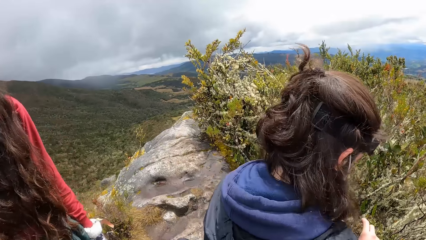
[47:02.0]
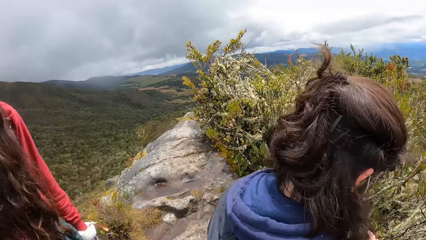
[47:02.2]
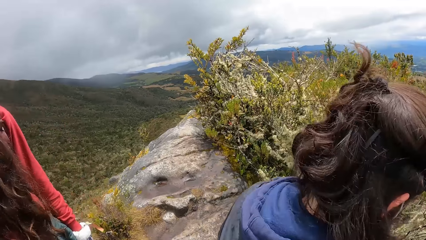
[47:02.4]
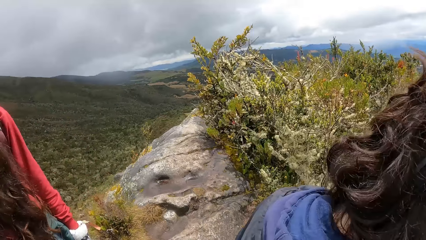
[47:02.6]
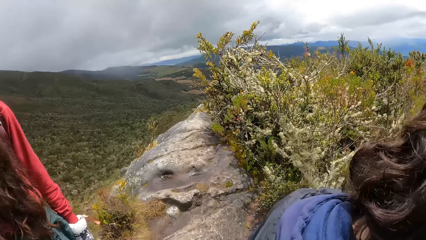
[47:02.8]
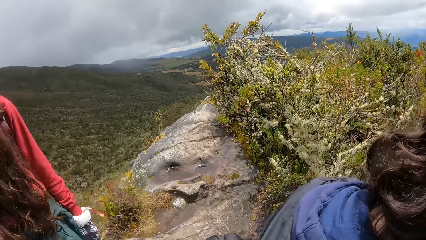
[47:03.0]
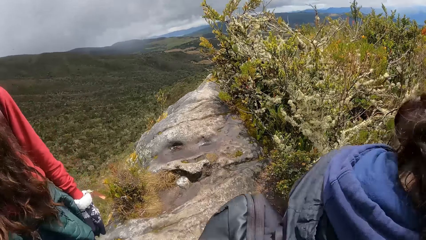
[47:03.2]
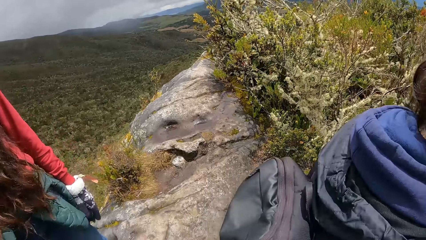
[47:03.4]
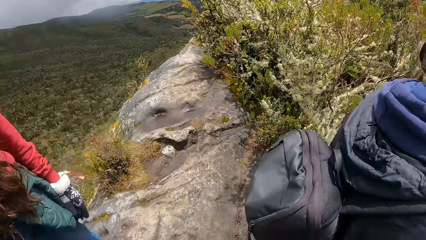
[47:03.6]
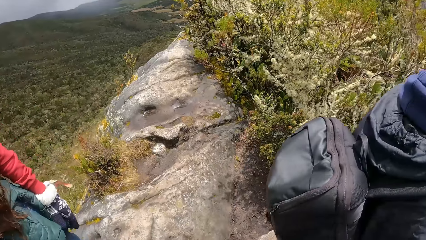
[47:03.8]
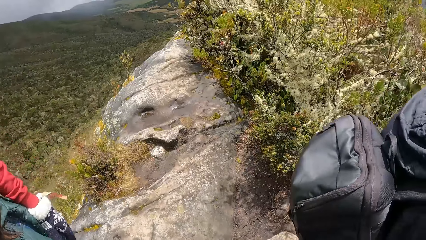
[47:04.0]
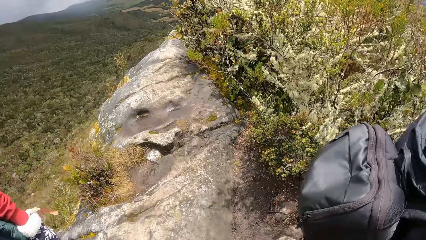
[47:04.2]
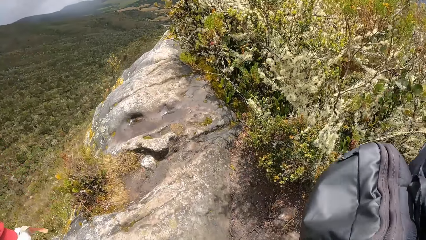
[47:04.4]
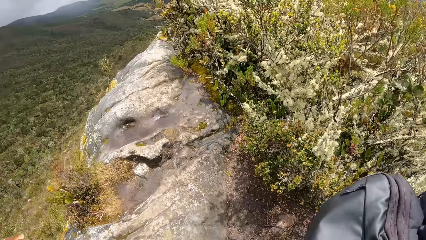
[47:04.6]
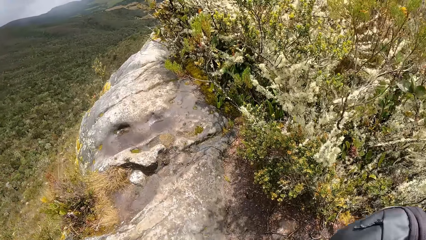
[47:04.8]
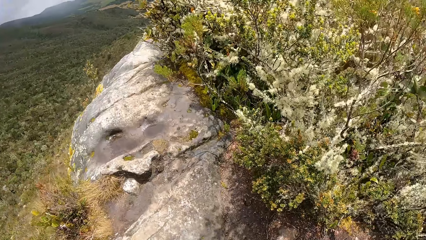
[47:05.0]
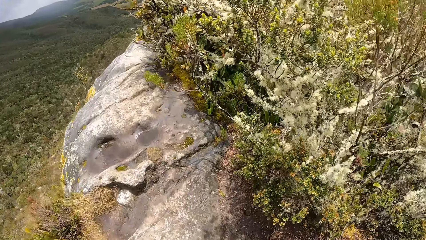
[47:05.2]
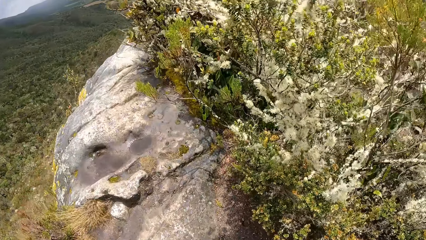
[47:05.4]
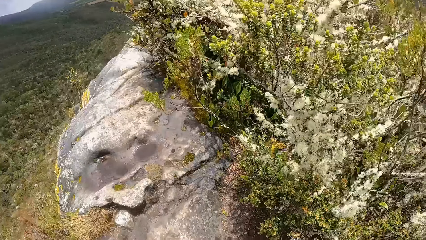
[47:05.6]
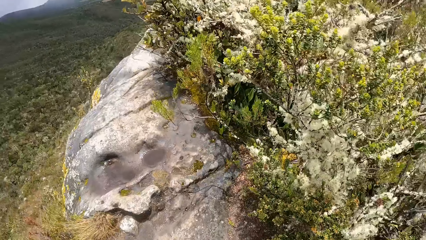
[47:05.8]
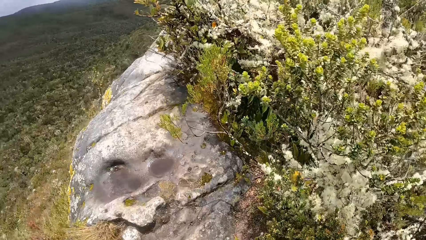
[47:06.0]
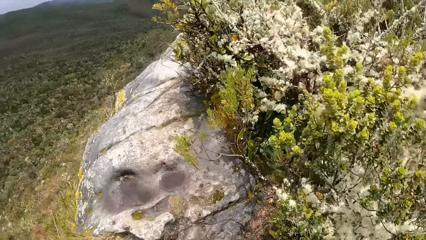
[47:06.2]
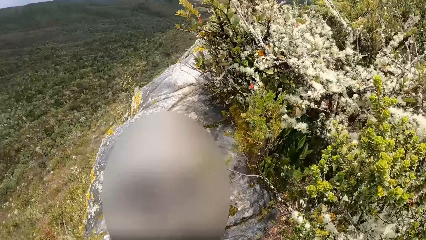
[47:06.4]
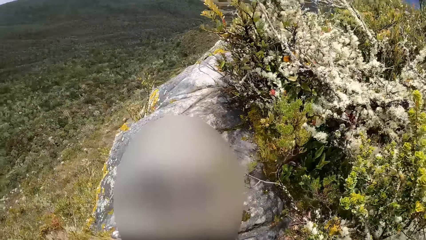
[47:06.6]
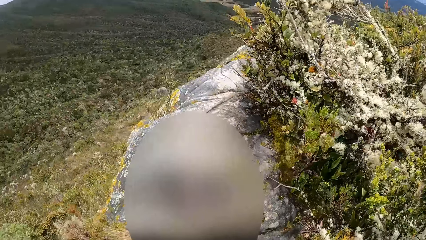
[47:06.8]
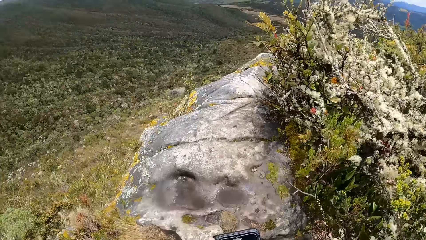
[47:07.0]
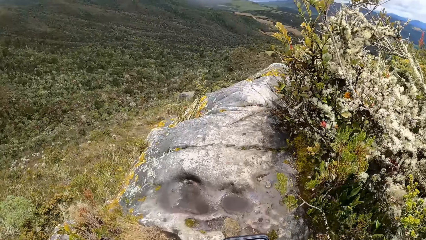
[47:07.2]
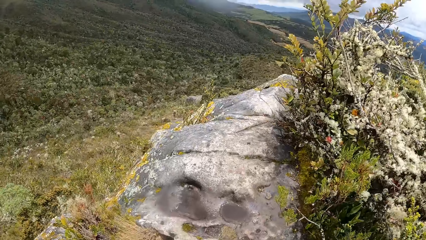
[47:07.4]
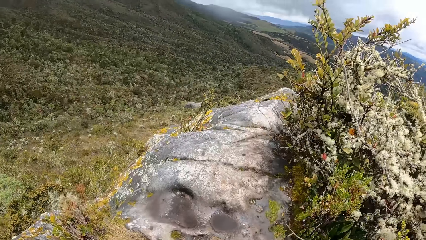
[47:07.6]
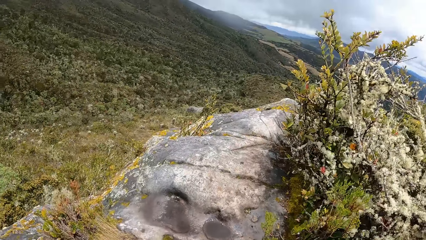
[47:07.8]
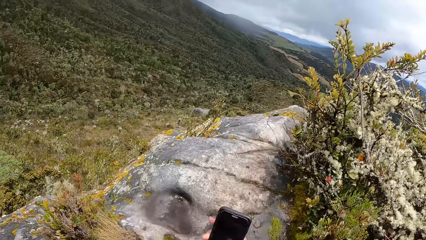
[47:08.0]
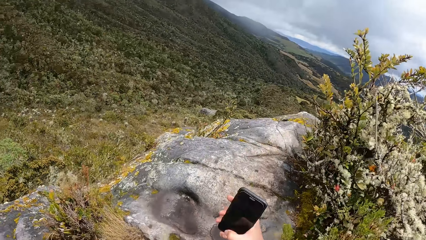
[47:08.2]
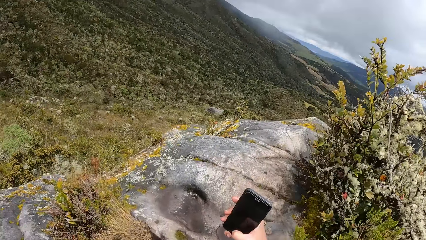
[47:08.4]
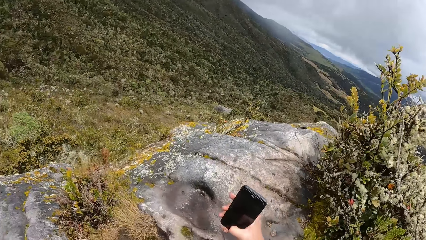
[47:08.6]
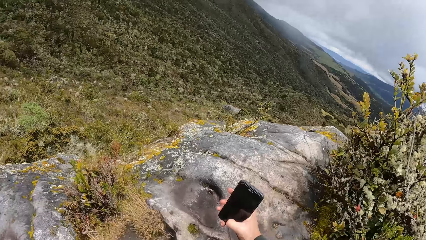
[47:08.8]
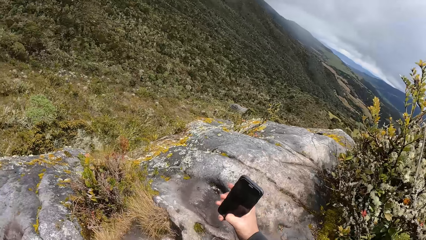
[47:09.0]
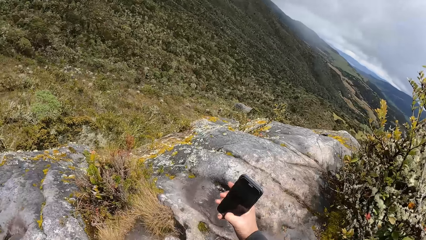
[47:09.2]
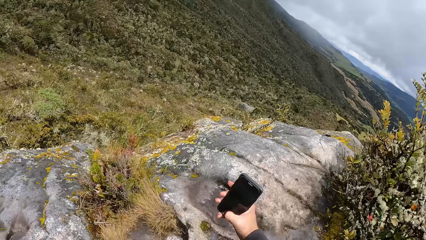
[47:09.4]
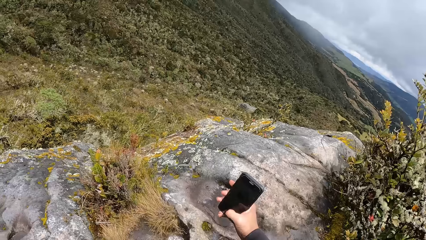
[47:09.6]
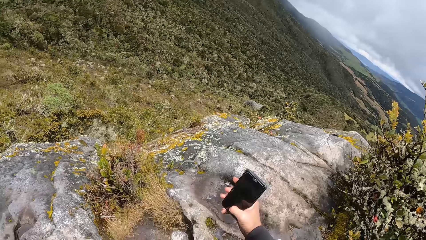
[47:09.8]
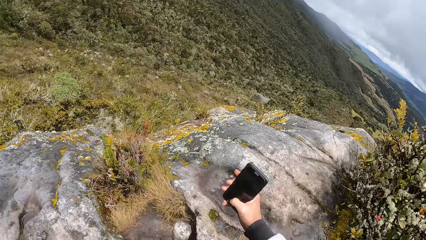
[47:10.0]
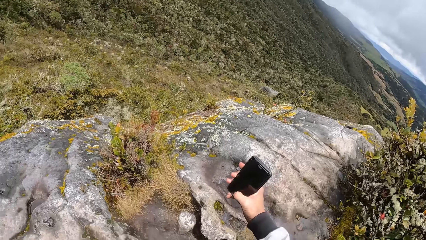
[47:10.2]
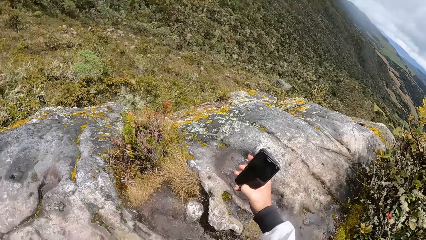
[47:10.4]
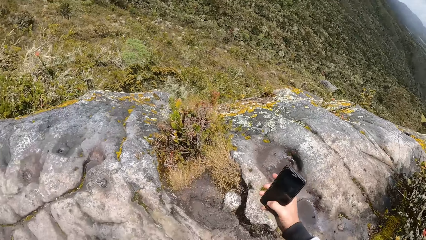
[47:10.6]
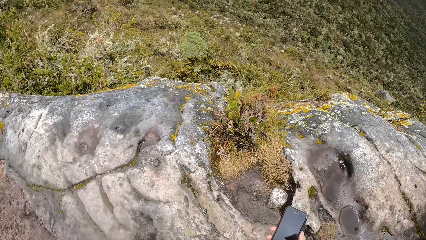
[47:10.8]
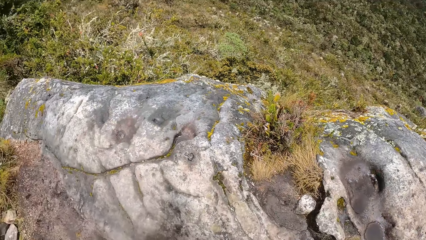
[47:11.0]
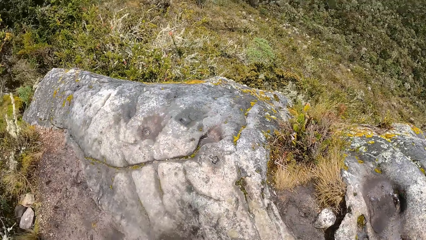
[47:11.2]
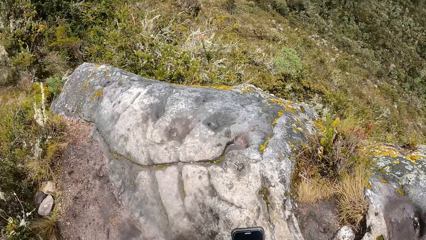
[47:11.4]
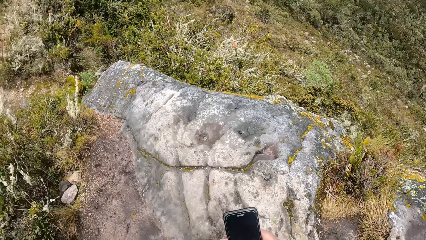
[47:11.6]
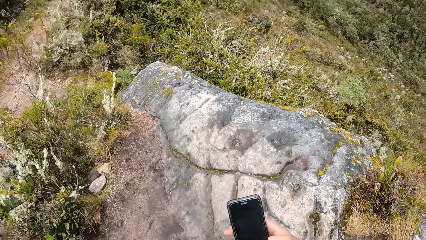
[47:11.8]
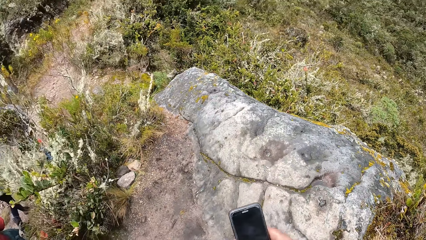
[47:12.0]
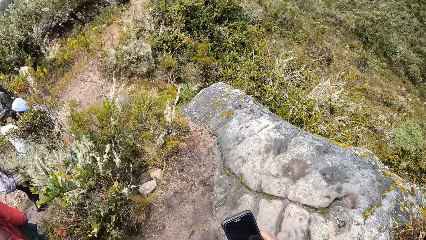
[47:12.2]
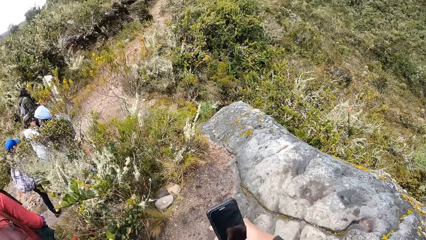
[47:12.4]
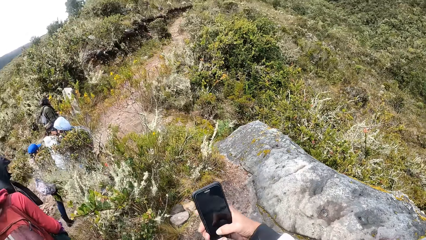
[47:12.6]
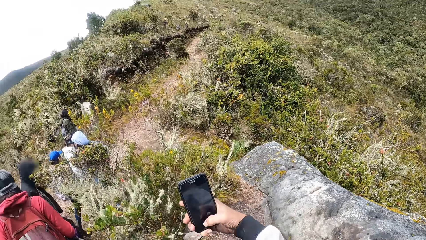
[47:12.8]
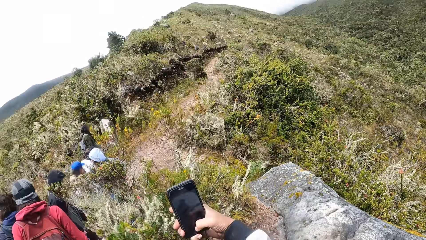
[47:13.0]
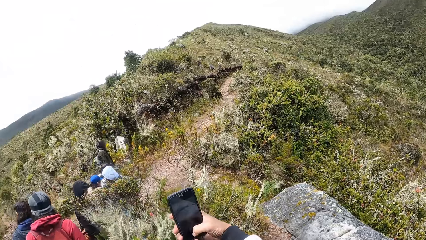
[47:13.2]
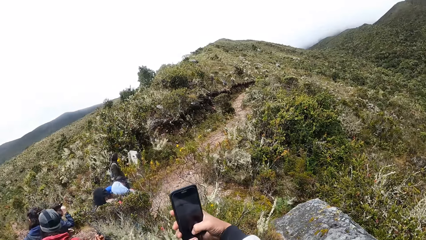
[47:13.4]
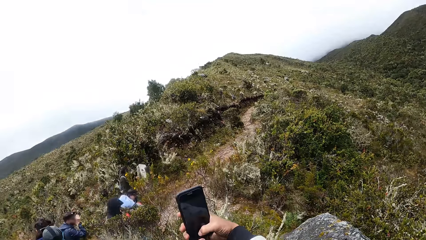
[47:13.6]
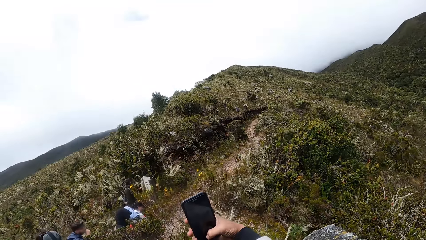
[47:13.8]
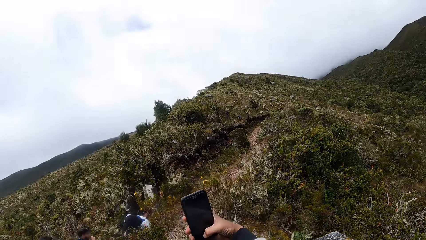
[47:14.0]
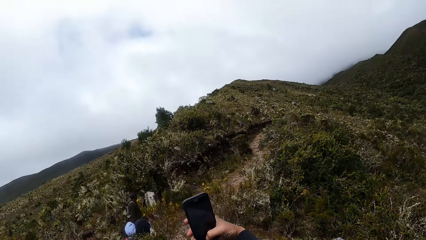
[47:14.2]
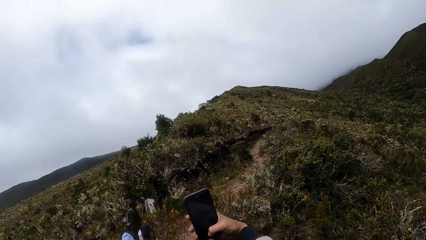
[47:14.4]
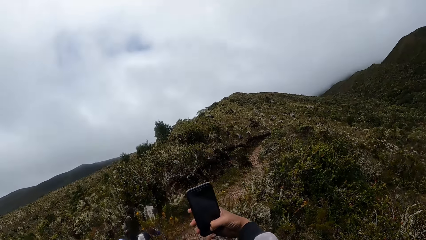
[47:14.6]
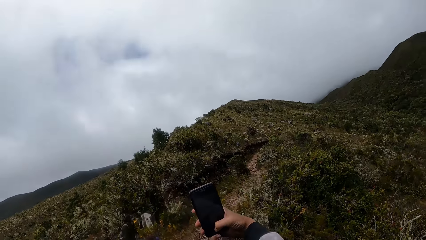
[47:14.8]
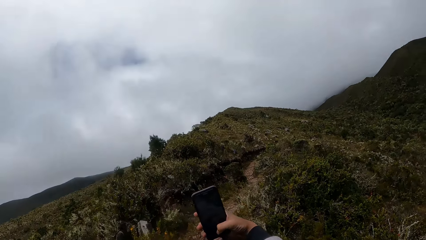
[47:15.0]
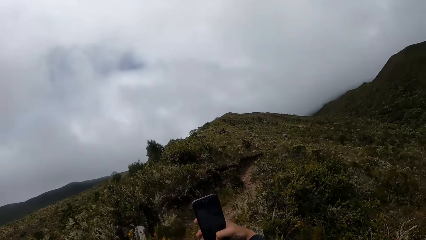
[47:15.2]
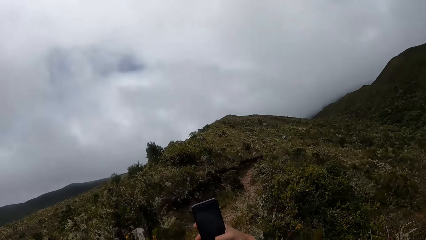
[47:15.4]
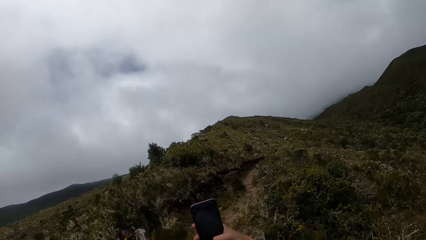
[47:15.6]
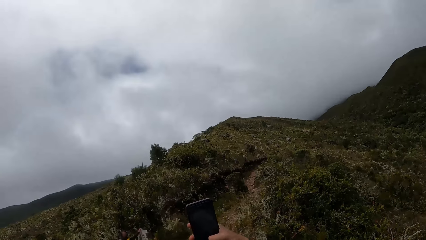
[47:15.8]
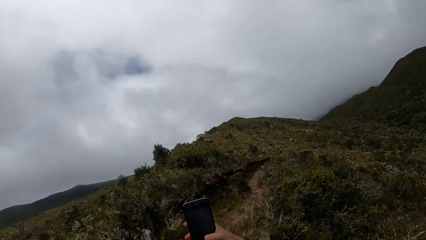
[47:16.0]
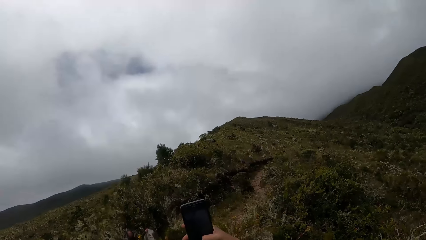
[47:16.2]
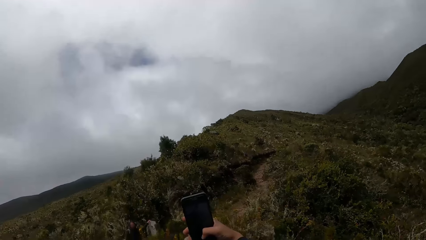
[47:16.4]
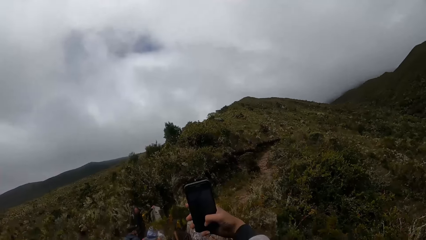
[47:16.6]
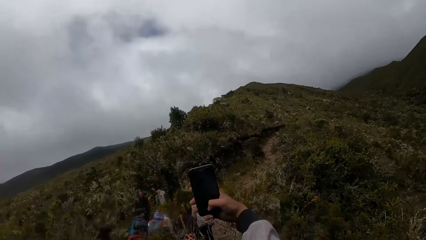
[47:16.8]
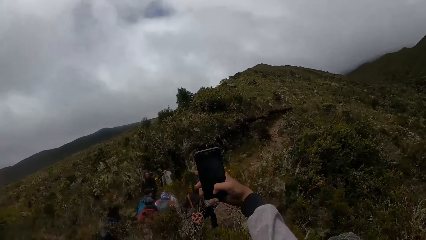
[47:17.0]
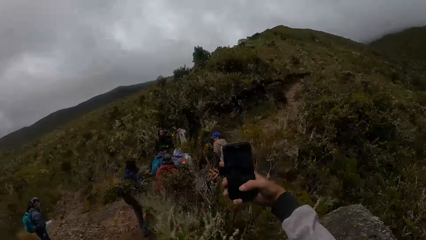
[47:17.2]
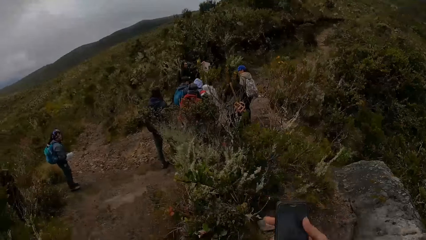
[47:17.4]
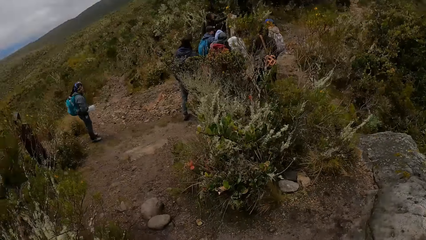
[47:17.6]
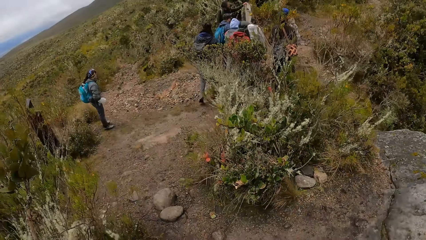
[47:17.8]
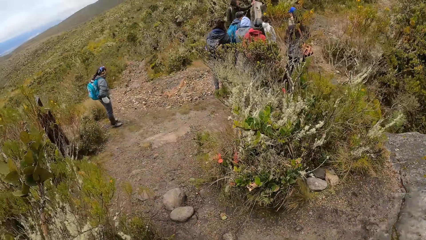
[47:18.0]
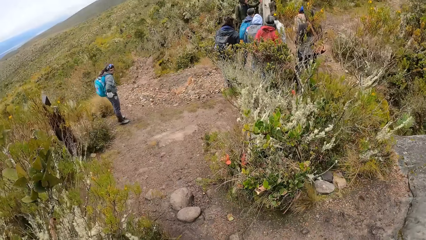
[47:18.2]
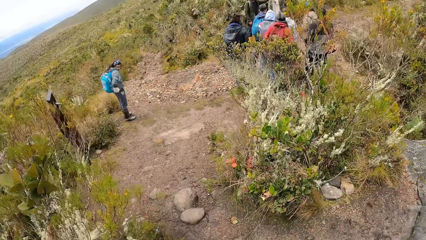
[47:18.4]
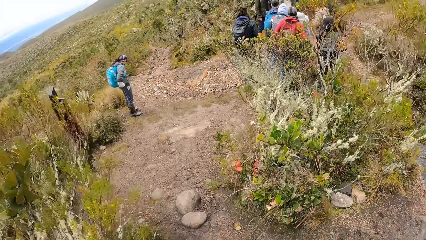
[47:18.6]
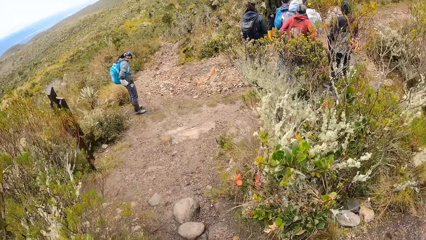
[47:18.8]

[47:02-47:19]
The camera wearer raises the phone with his right hand. He operates his phone with his right hand. He scrolls the phone with his right thumb. He raises the phone with his right hand.
